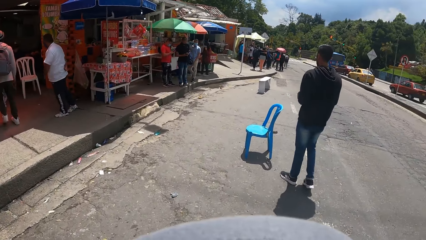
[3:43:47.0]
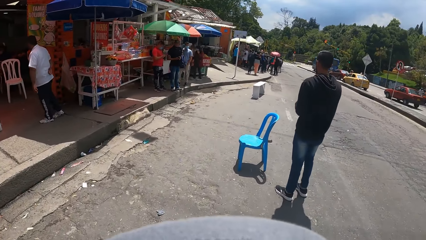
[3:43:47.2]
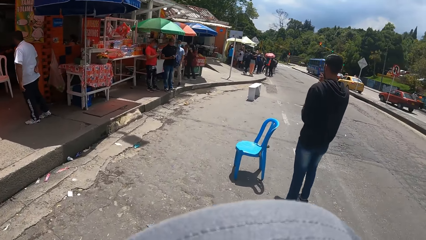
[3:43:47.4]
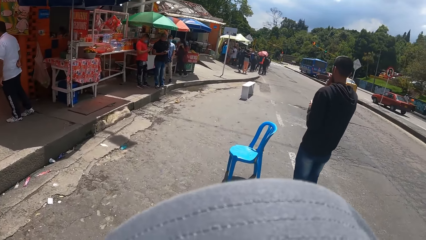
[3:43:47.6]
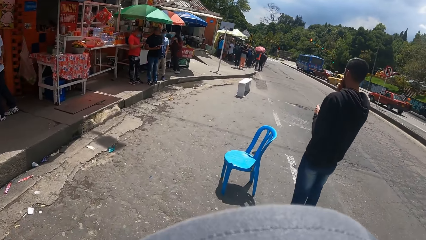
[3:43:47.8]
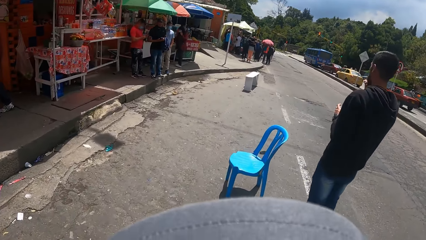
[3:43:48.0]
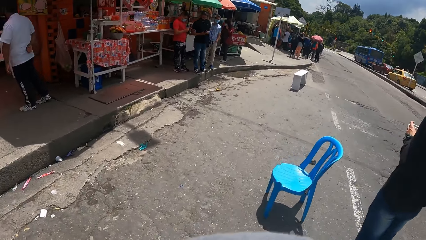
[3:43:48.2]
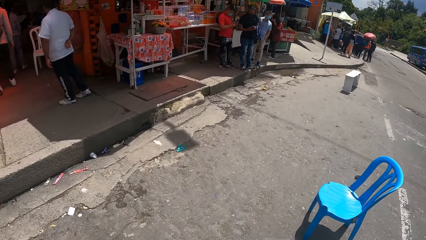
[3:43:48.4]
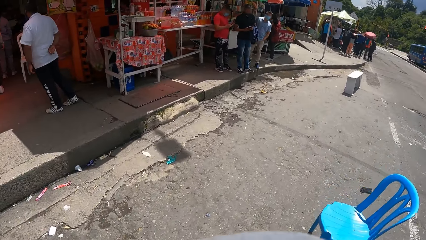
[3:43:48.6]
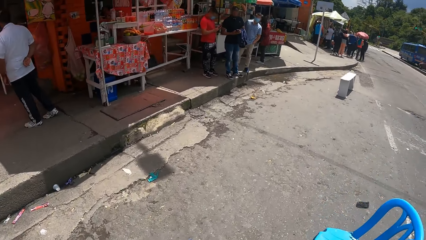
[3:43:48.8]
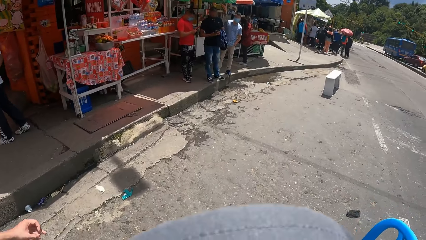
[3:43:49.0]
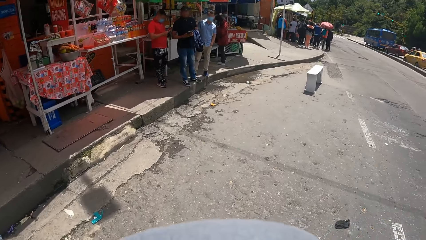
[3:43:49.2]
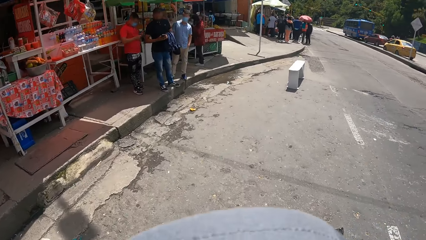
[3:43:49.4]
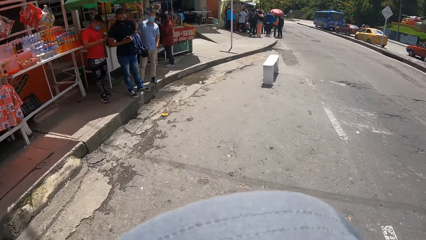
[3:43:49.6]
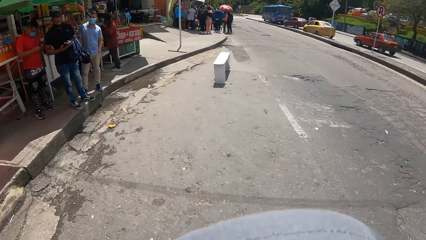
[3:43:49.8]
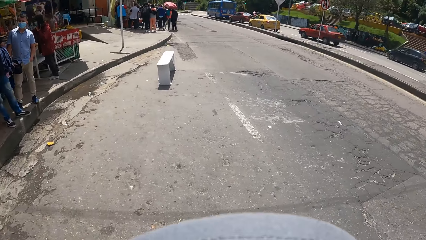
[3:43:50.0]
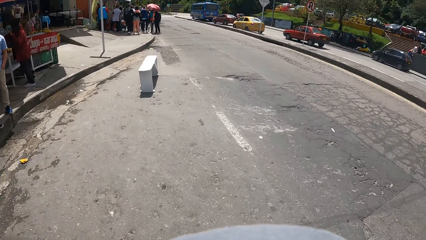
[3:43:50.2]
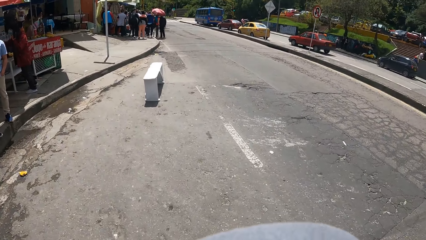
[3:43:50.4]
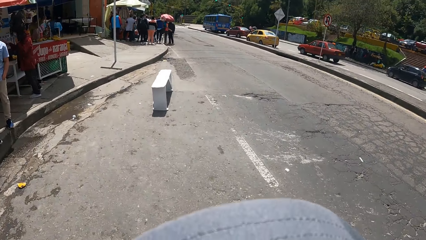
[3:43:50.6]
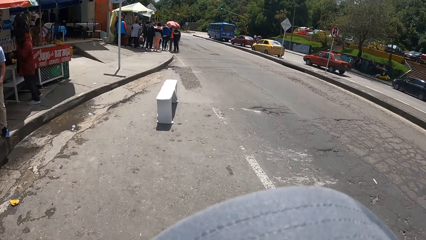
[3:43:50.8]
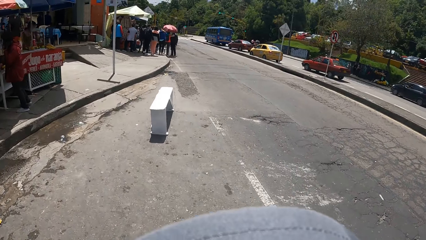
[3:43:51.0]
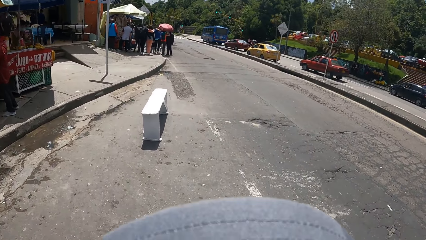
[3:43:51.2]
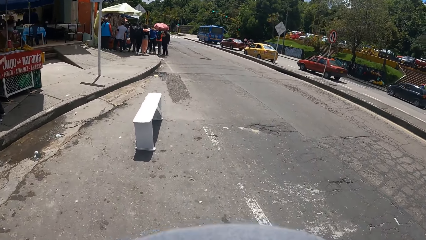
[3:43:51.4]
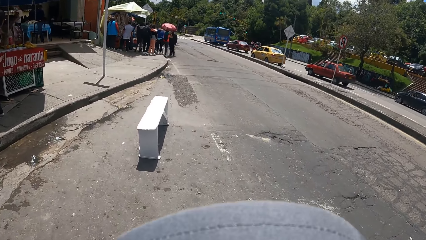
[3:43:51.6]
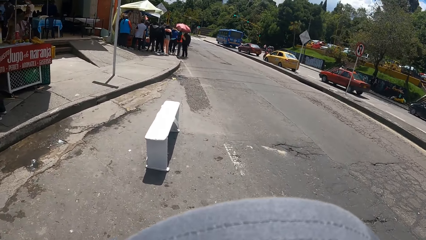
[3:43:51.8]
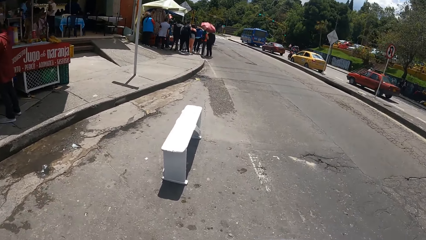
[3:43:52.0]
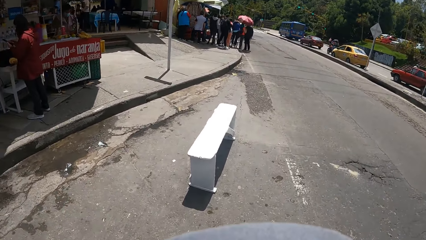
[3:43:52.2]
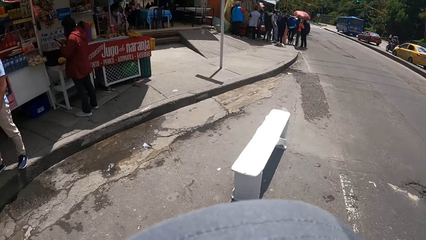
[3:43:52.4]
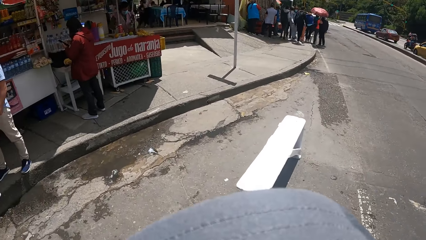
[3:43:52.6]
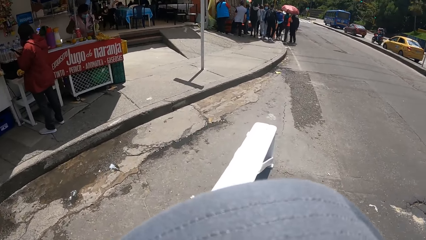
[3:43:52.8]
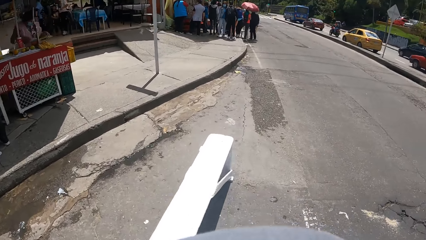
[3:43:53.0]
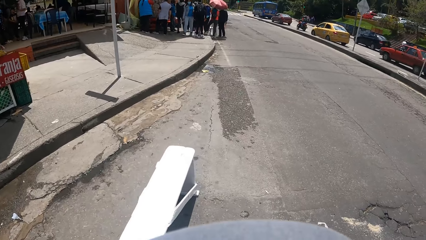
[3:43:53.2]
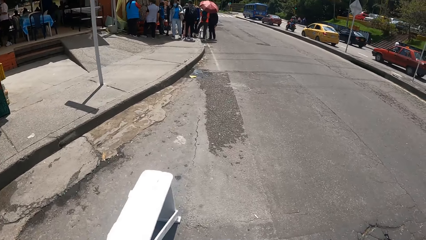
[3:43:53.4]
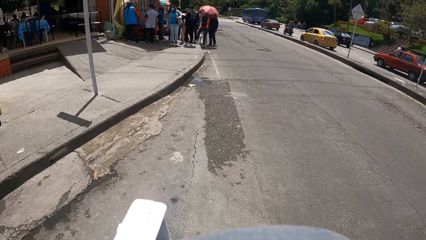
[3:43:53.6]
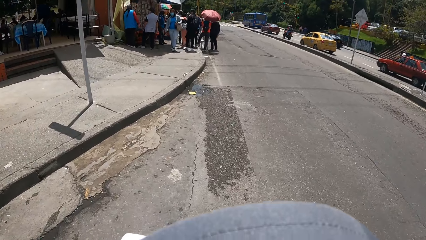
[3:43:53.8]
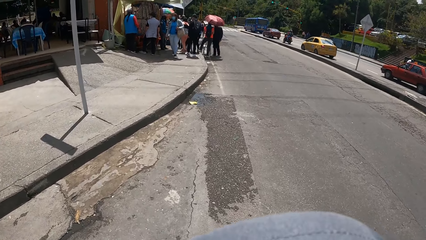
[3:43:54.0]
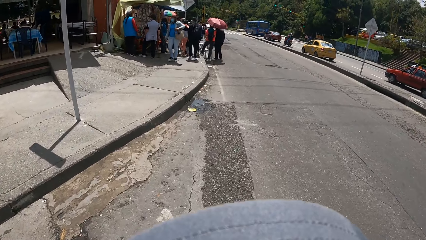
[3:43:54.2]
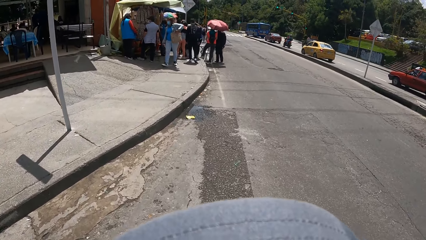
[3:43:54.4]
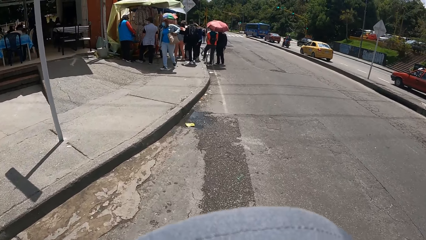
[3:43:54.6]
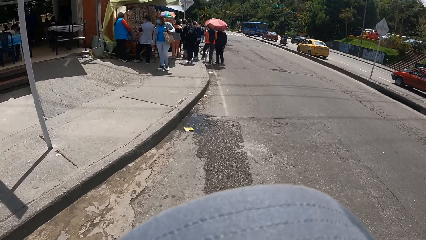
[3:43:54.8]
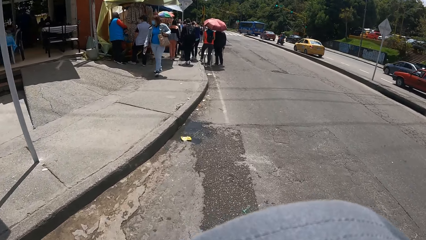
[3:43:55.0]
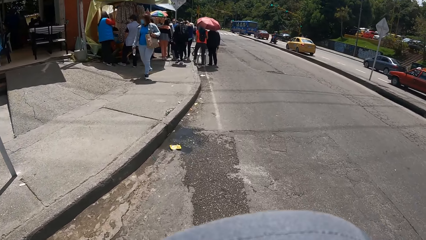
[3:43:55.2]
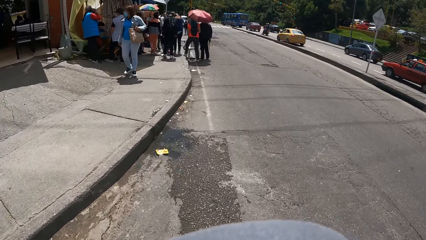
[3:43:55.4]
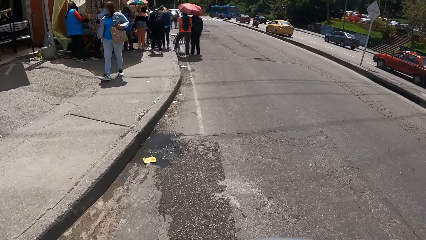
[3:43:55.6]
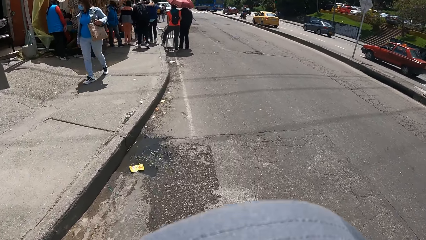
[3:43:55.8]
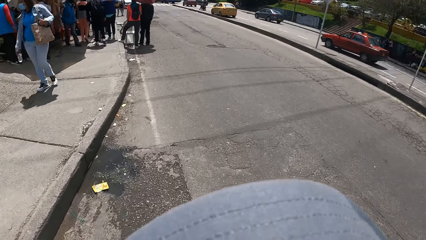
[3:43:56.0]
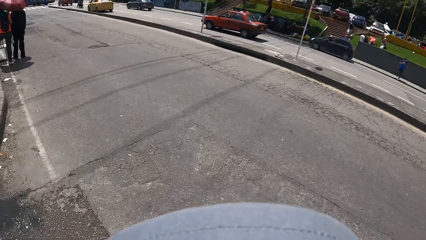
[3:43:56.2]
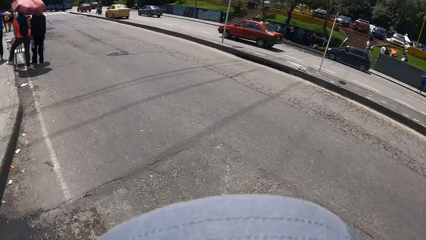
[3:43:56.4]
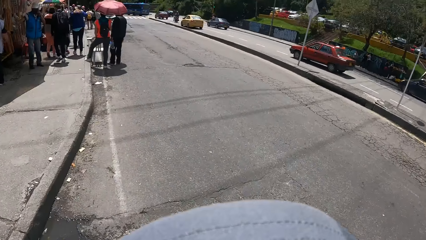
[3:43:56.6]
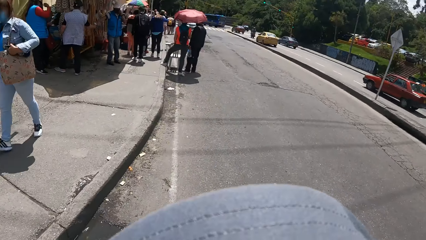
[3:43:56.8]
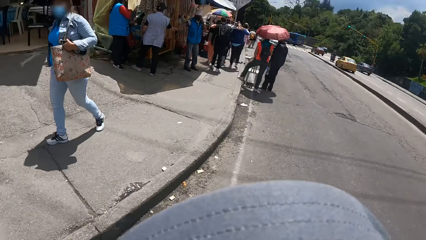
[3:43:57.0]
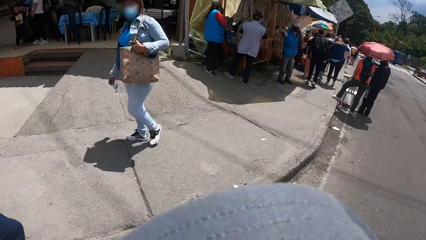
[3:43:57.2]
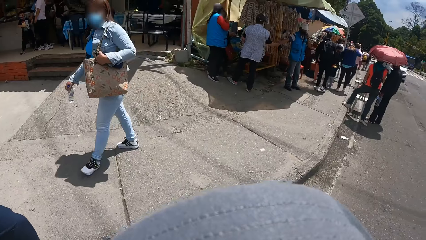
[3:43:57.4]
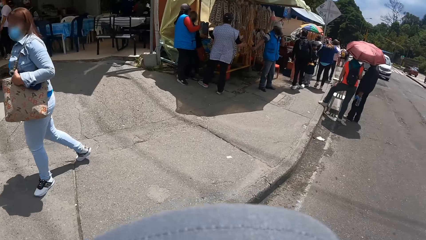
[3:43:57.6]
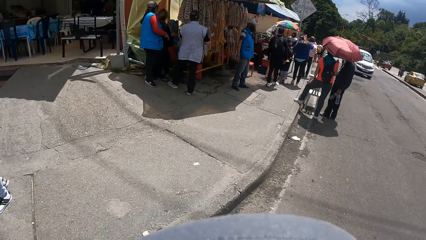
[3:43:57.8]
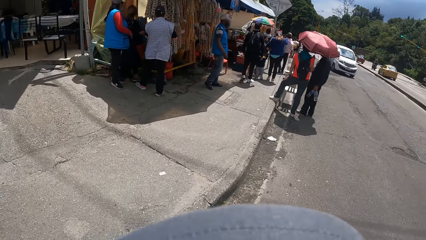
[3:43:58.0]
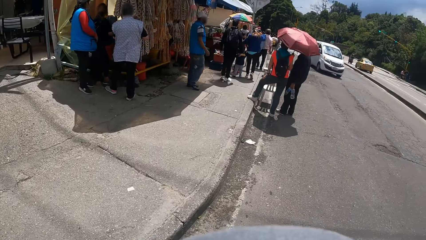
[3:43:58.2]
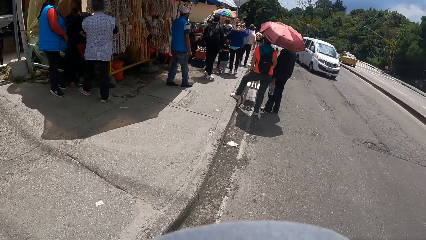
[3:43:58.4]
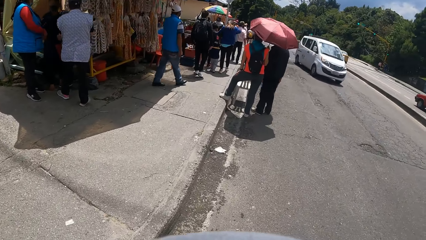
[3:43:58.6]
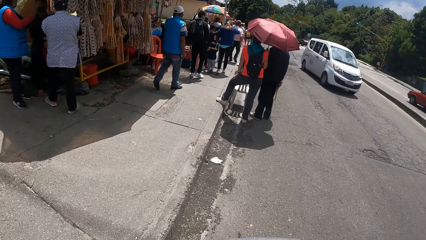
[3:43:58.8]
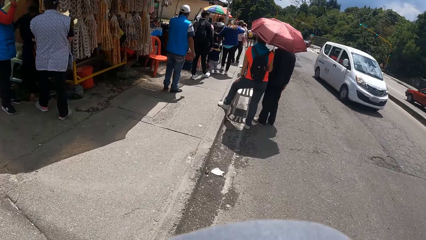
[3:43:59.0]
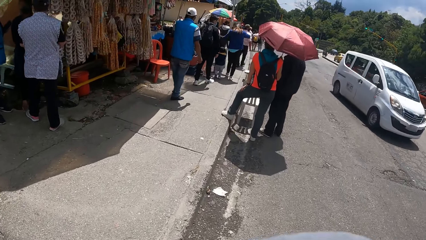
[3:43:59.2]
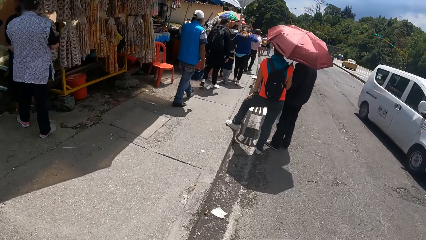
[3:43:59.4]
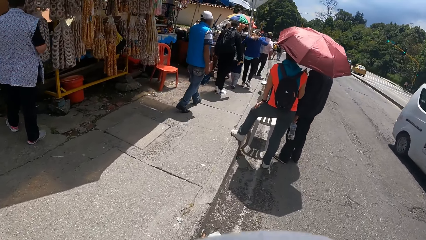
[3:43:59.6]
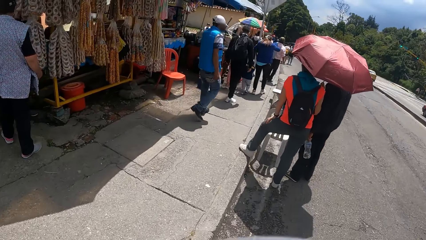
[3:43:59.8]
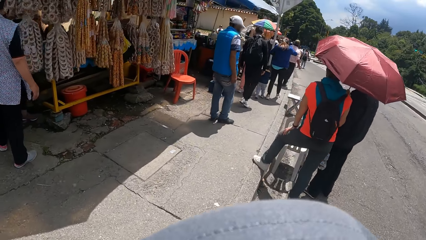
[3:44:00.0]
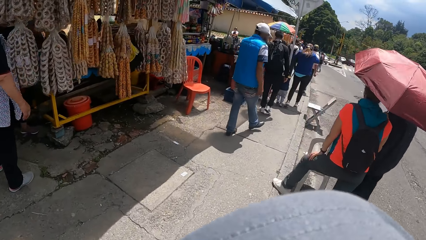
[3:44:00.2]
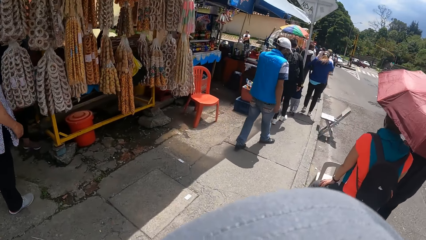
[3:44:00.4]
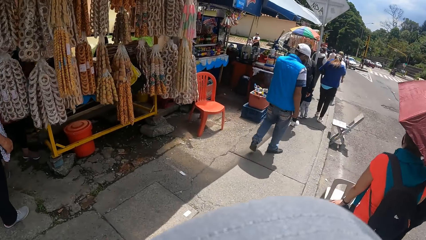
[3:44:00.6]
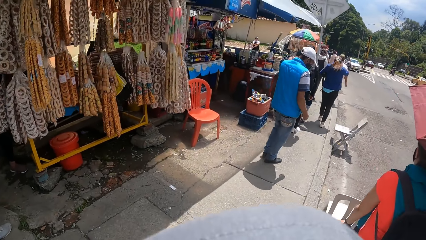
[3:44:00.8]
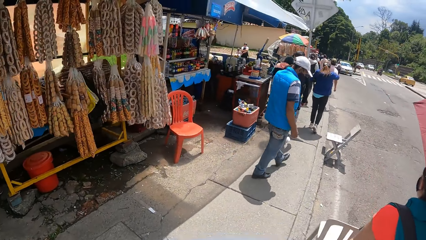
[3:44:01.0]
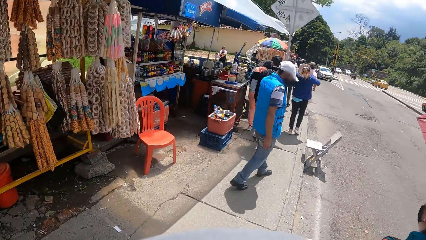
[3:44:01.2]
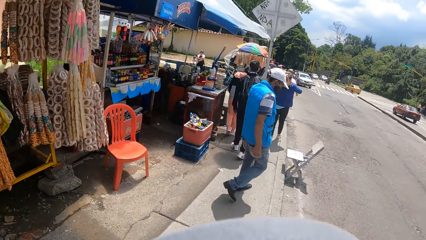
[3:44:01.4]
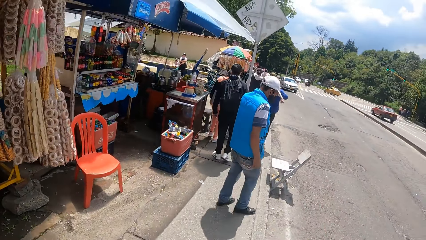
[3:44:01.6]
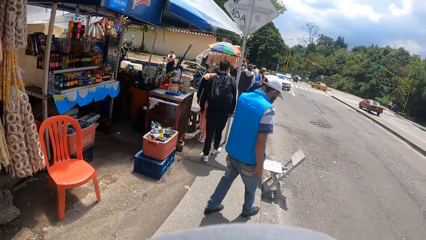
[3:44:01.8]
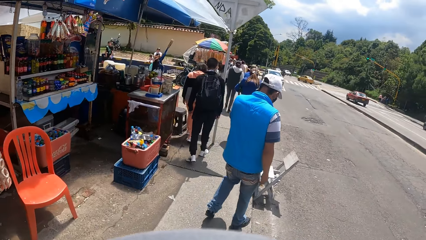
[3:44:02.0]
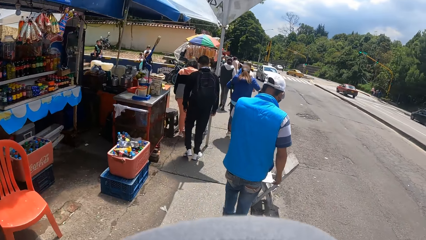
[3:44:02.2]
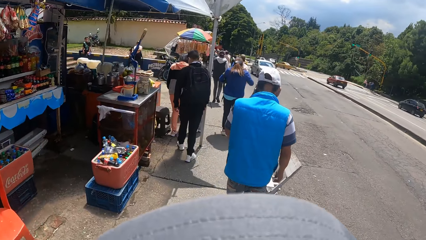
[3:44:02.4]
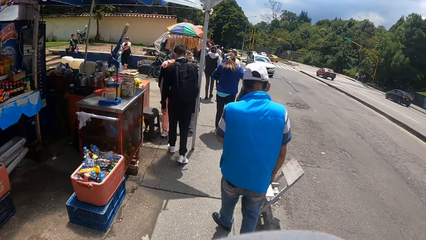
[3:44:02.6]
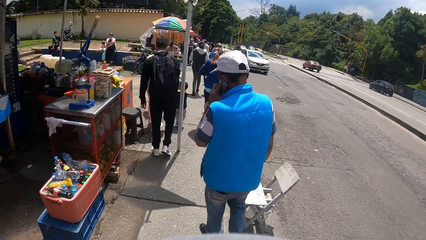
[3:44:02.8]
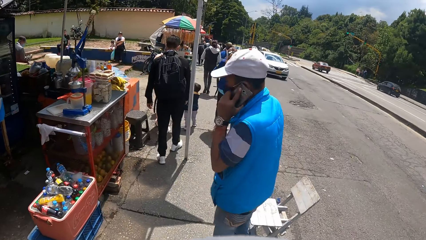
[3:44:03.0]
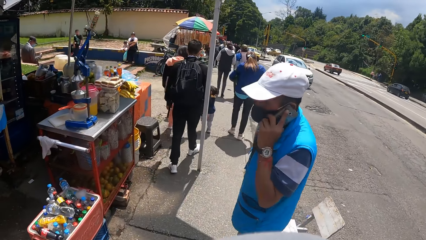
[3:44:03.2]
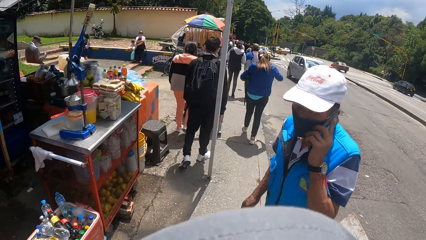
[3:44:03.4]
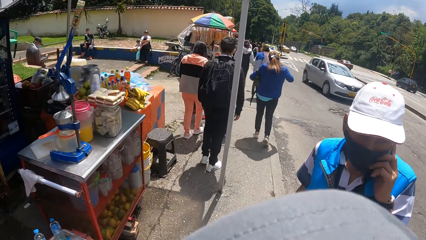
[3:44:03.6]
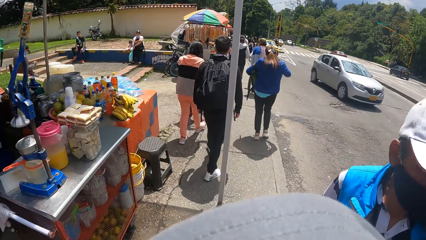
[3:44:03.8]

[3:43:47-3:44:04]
The camera wearer looks around.
